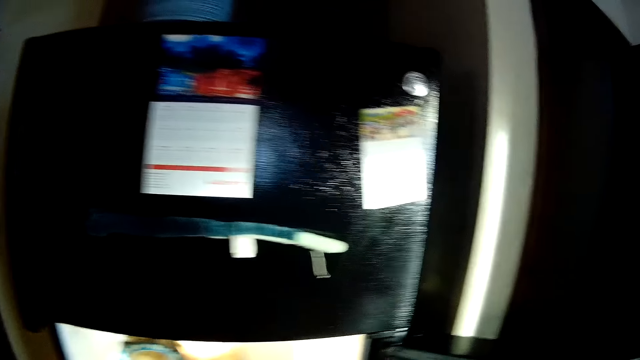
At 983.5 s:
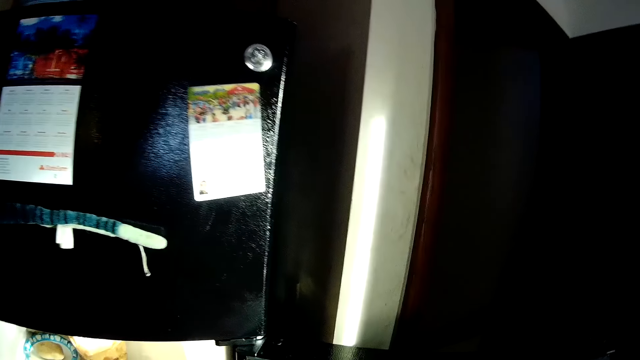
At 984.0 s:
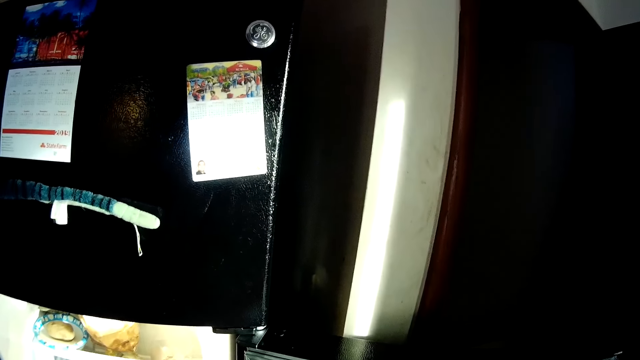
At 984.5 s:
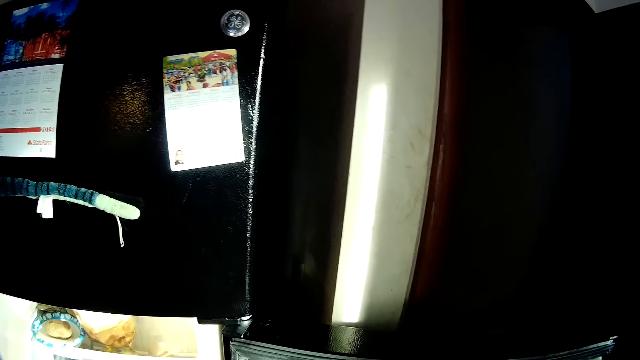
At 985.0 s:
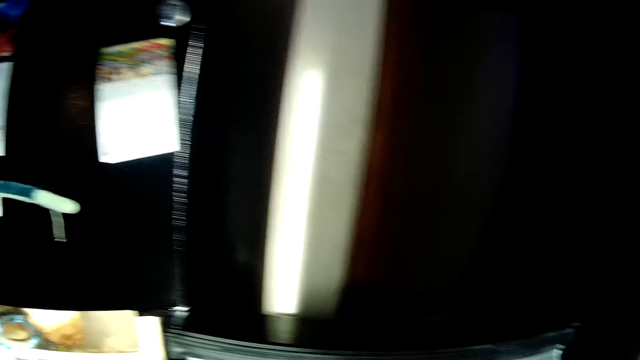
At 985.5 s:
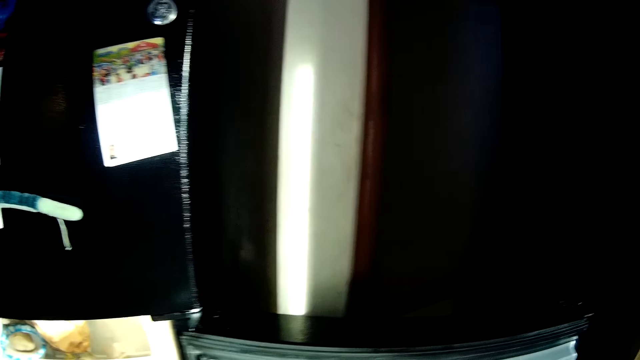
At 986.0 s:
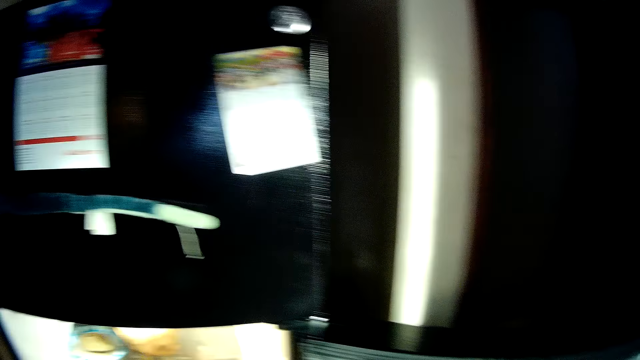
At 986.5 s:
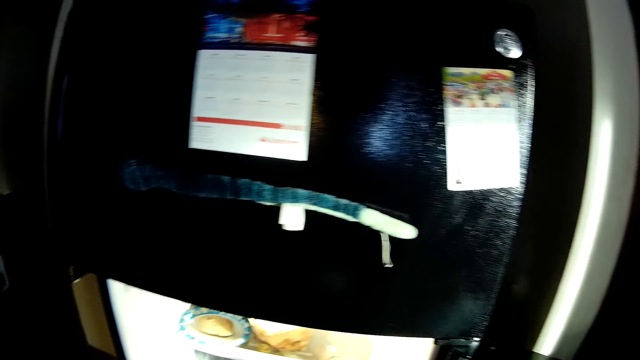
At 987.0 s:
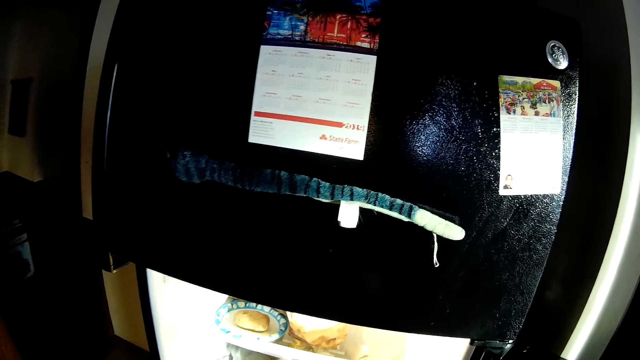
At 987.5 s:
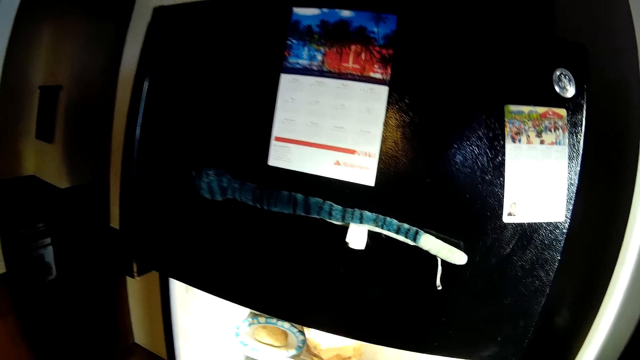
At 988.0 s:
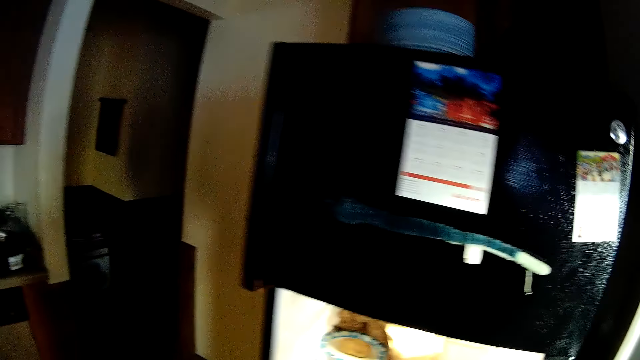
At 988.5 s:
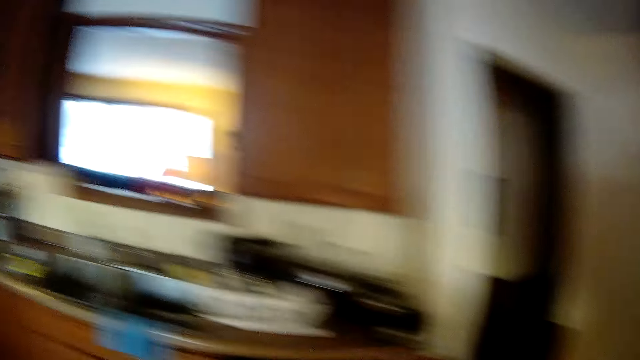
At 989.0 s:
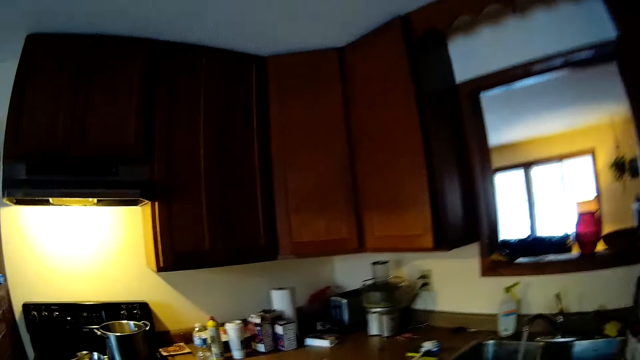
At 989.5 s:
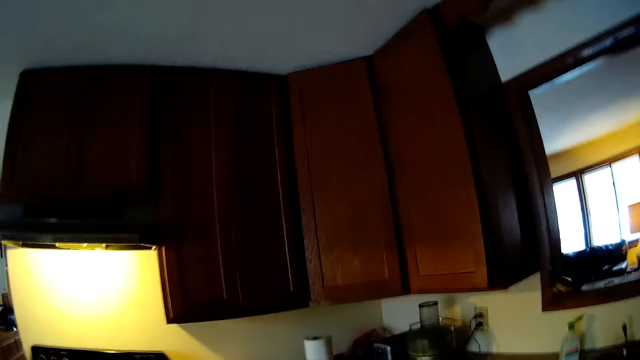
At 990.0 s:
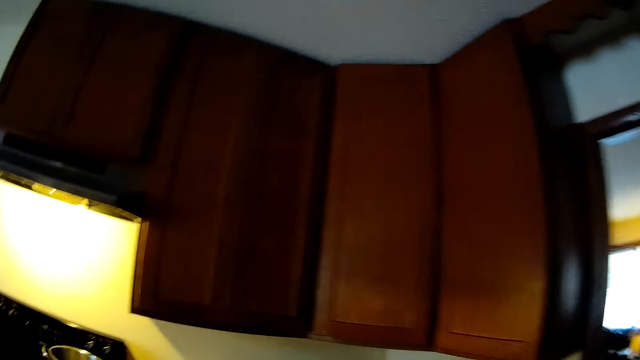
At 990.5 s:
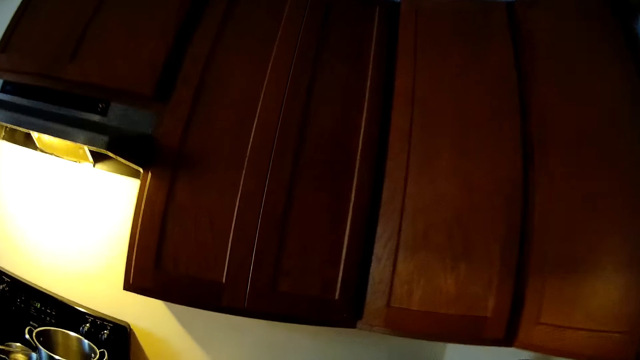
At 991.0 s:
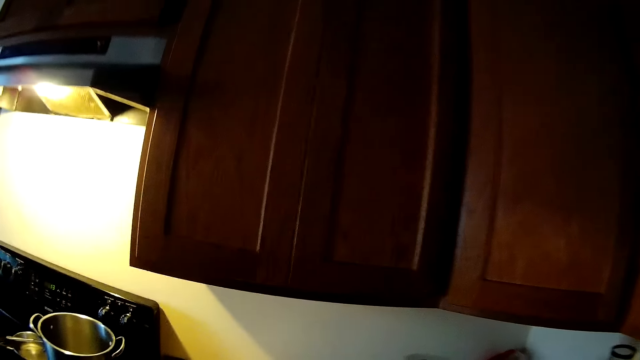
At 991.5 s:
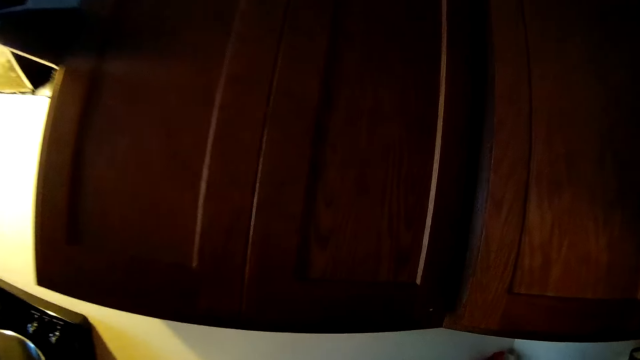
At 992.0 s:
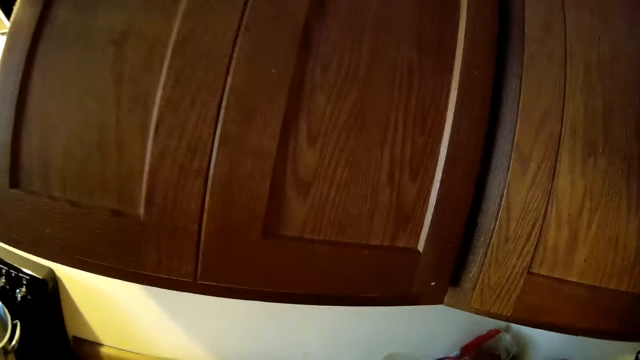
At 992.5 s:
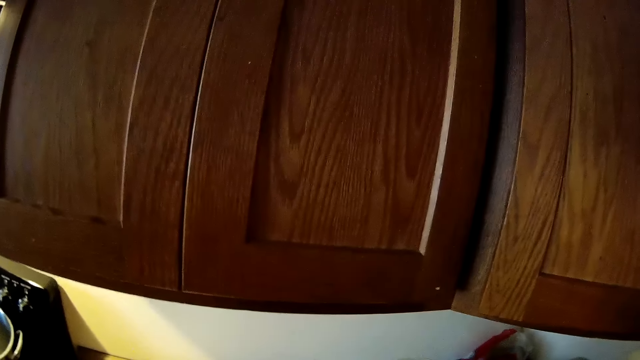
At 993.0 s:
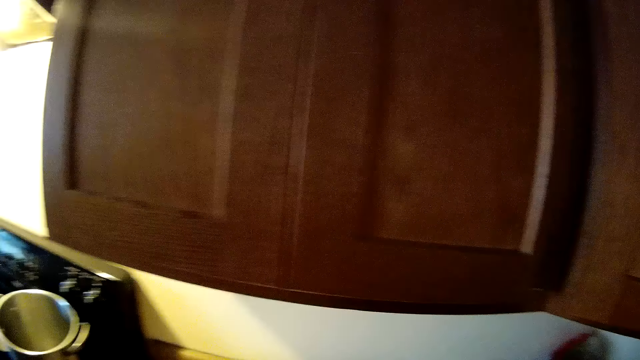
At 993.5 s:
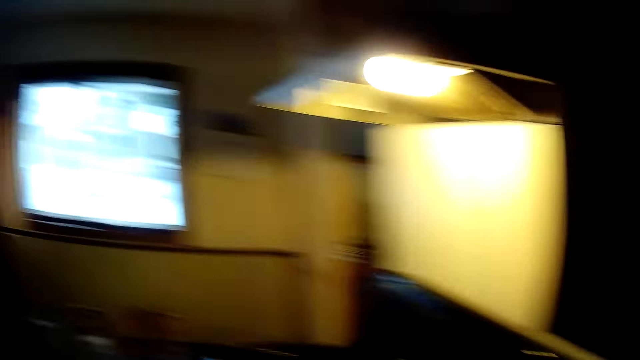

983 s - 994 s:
The camera wearer looks around. They walk in the kitchen.

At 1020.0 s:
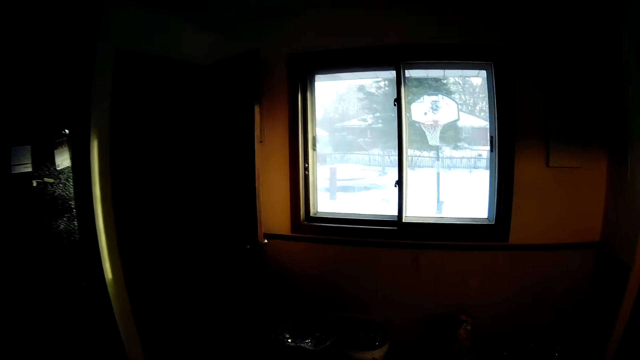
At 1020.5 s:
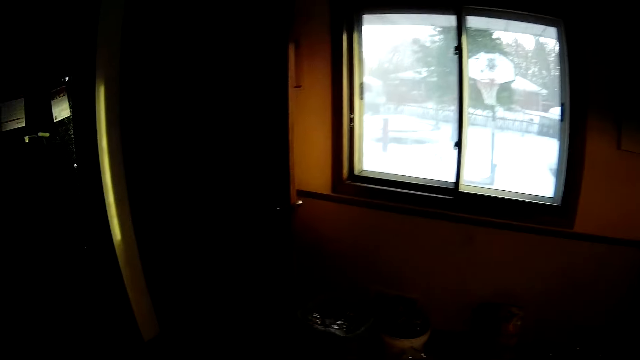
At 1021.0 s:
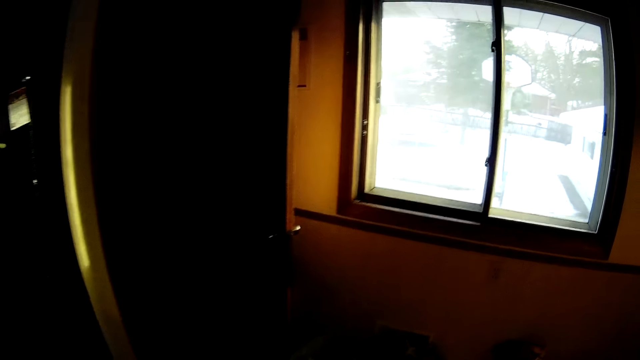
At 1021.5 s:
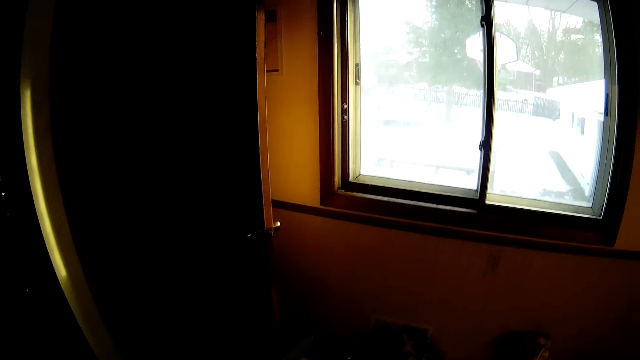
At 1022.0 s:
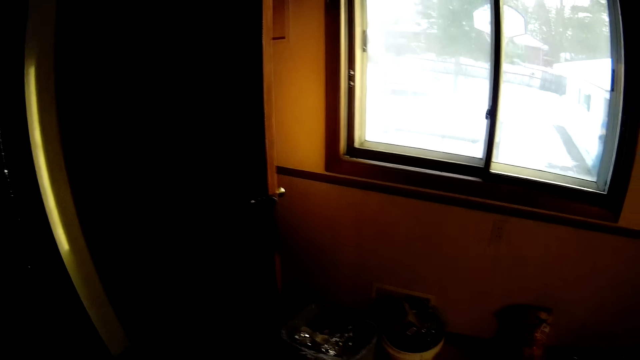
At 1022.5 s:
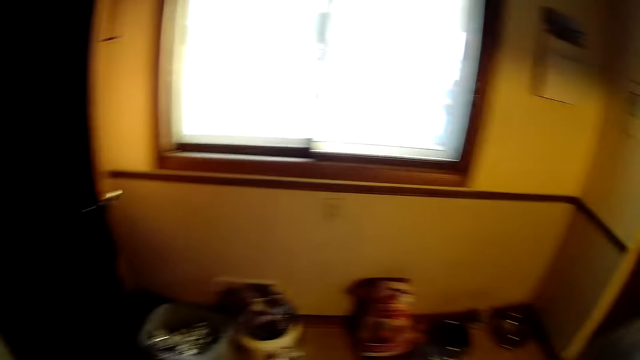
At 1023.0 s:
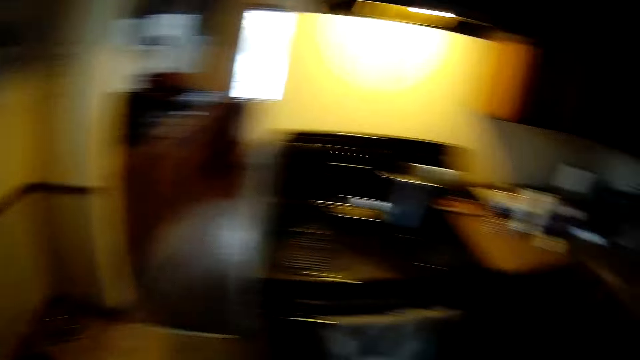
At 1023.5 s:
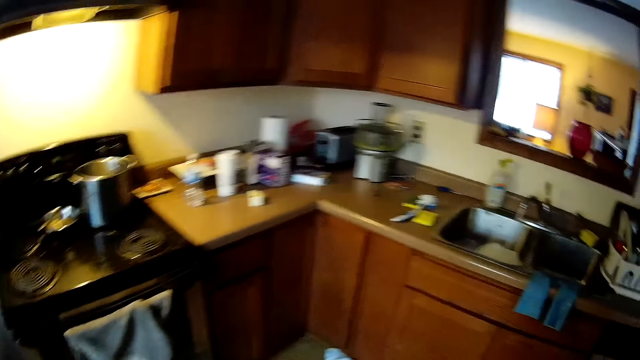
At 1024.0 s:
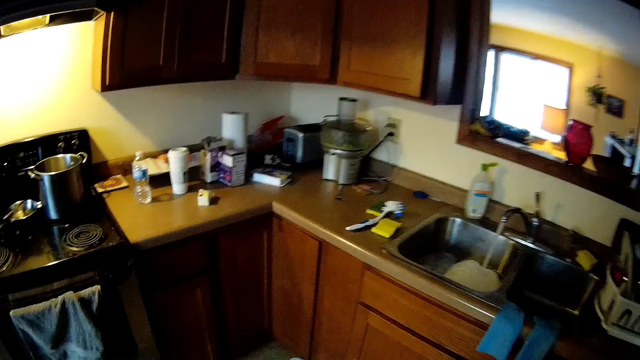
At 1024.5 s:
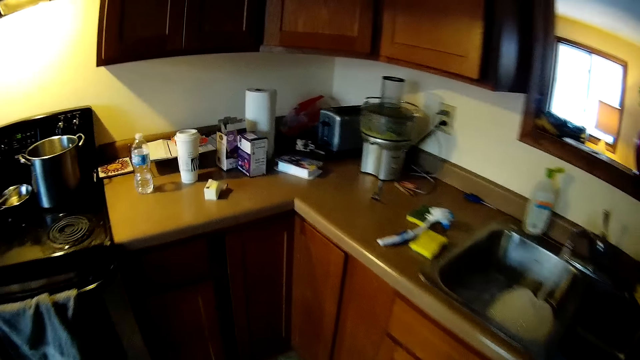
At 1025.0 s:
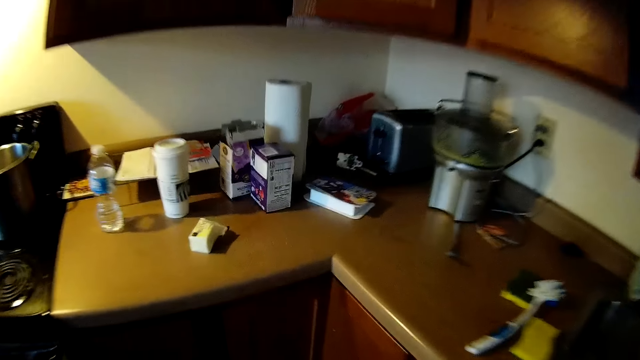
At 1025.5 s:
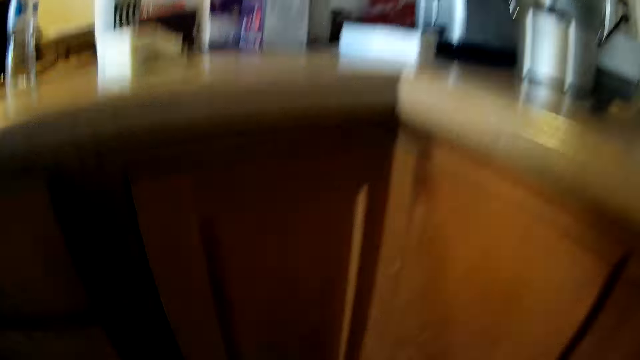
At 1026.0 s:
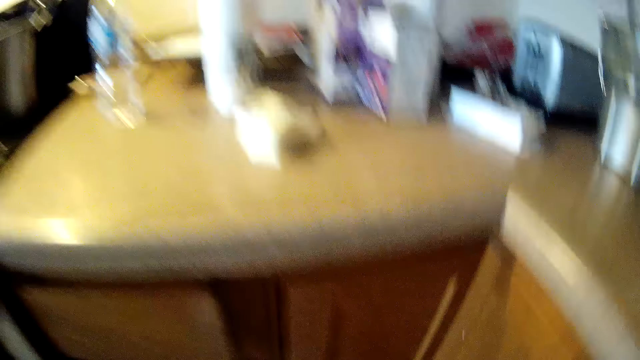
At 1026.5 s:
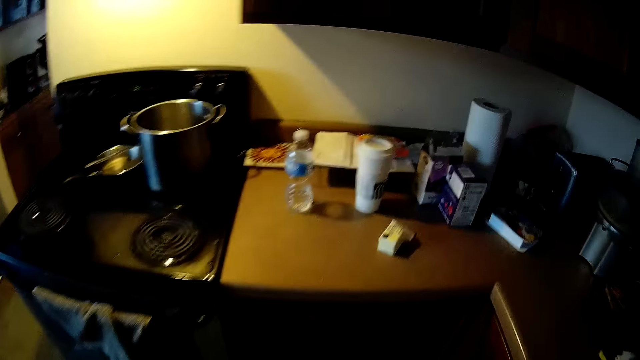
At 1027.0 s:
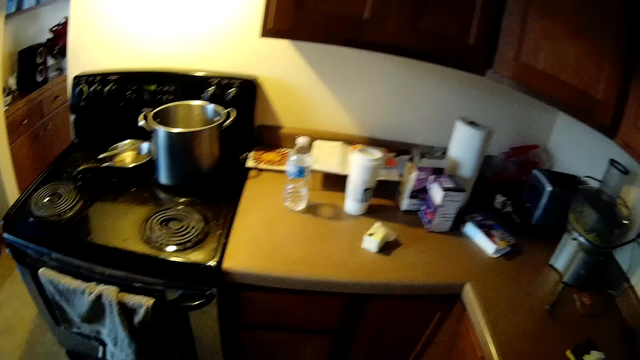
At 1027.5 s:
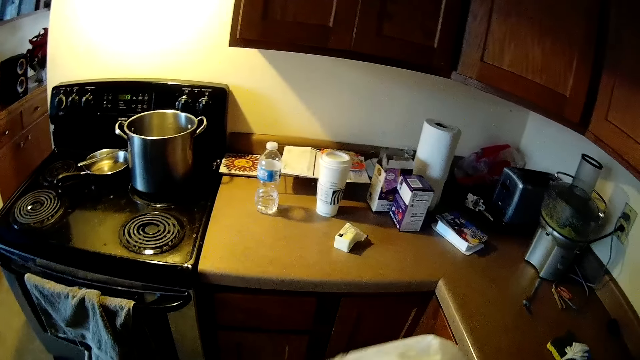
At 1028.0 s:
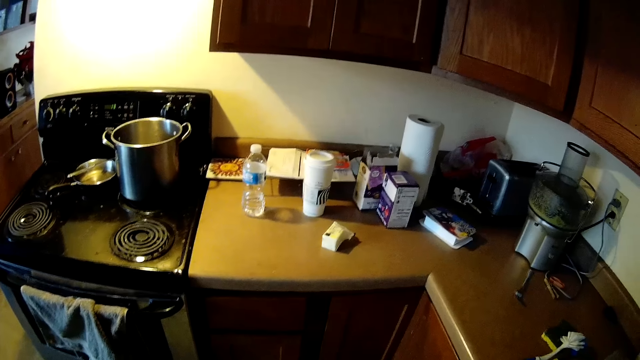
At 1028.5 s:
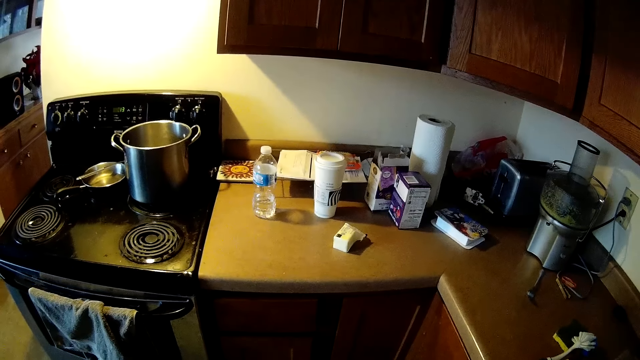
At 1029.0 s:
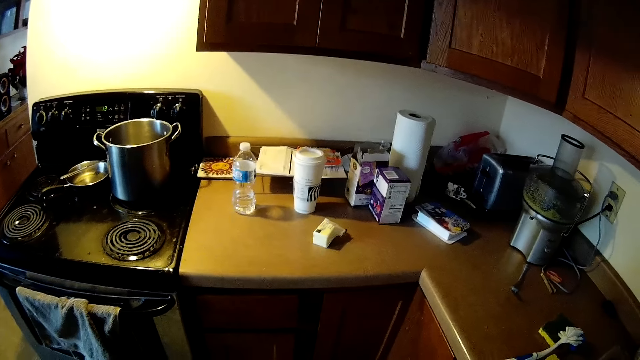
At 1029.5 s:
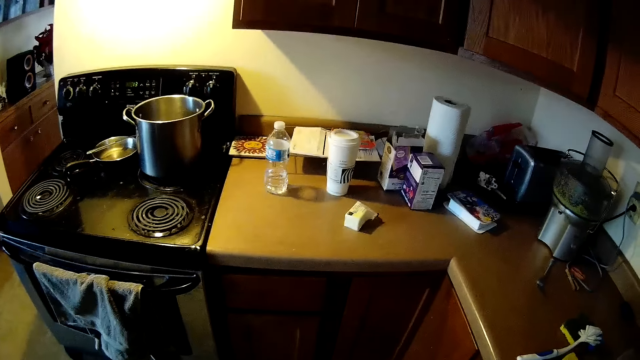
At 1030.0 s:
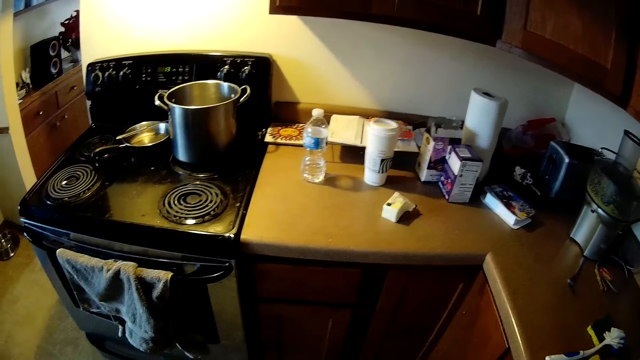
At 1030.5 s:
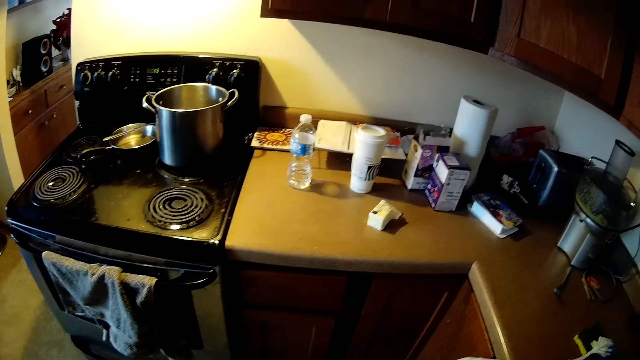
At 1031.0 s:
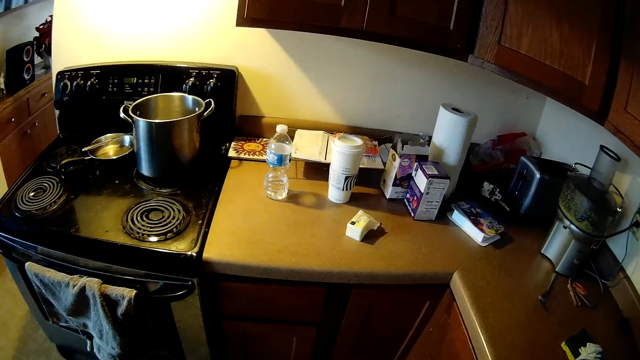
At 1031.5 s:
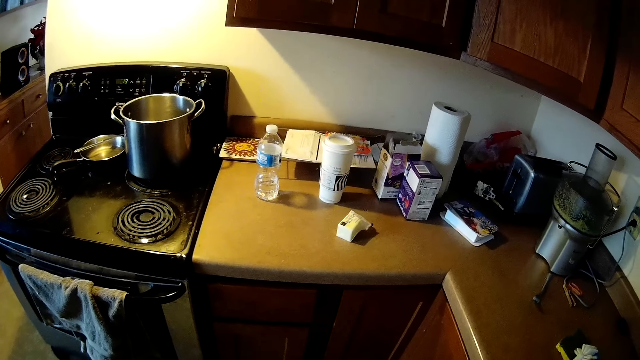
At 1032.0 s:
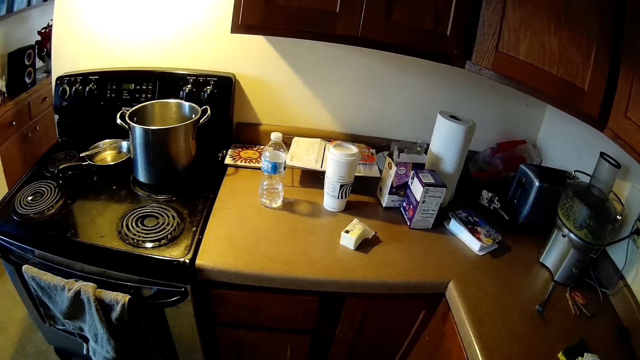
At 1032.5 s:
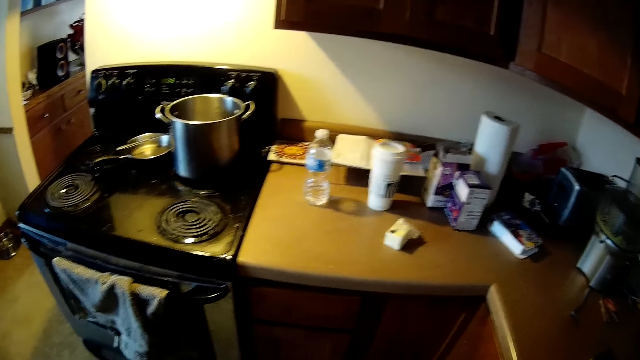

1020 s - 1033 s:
The camera wearer walks in the kitchen. They pick up a napkin from the floor of the kitchen. They look around.
